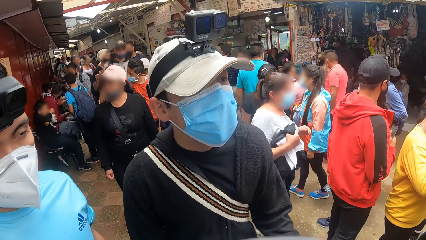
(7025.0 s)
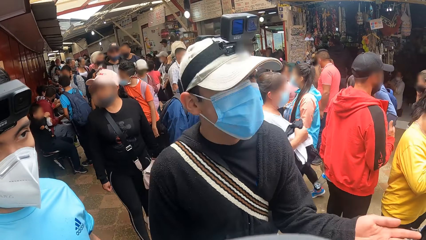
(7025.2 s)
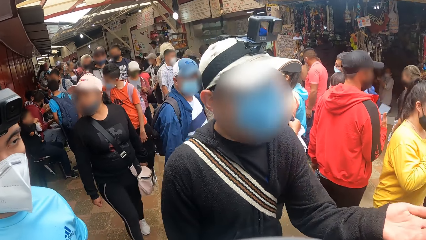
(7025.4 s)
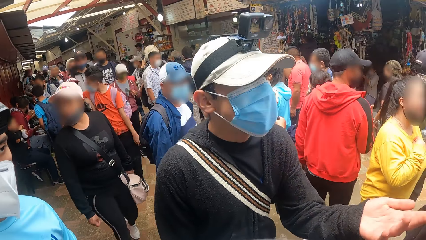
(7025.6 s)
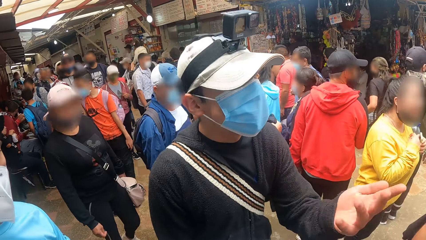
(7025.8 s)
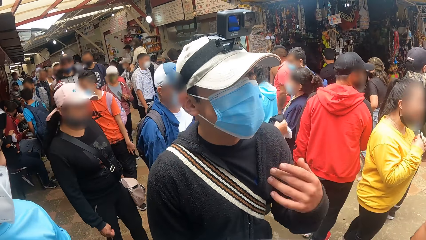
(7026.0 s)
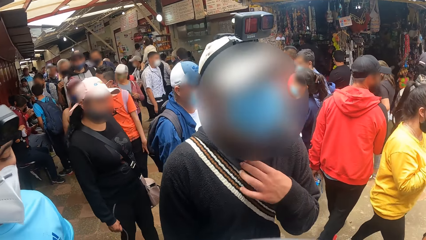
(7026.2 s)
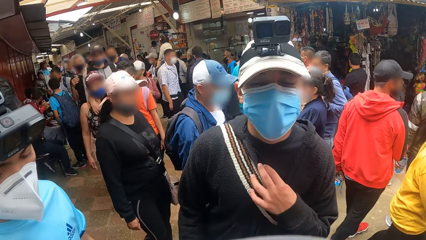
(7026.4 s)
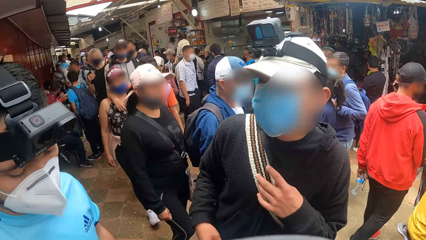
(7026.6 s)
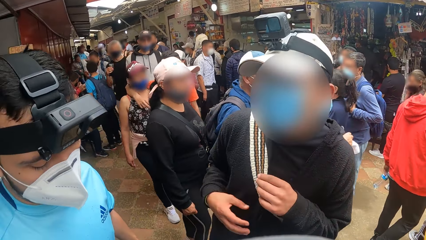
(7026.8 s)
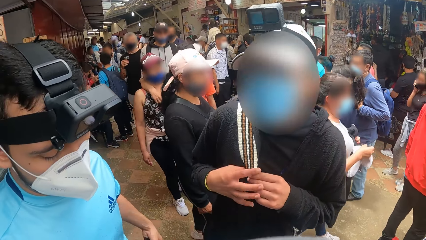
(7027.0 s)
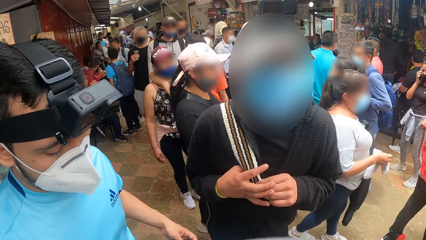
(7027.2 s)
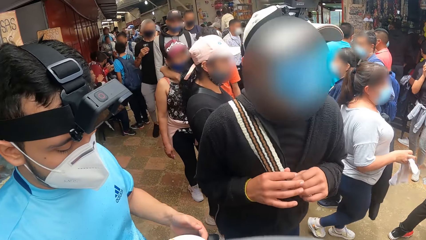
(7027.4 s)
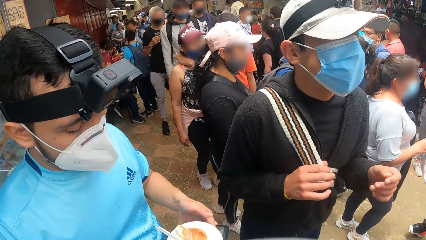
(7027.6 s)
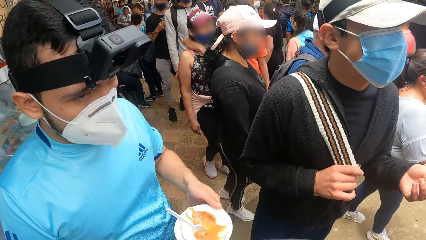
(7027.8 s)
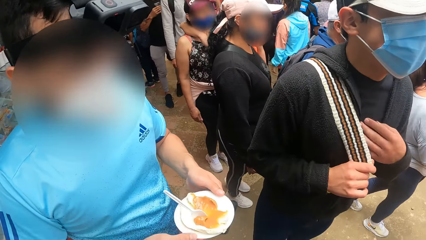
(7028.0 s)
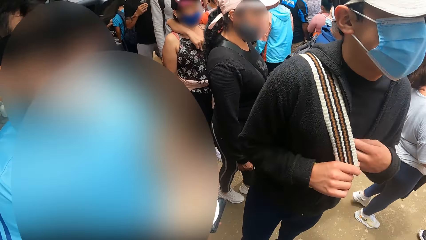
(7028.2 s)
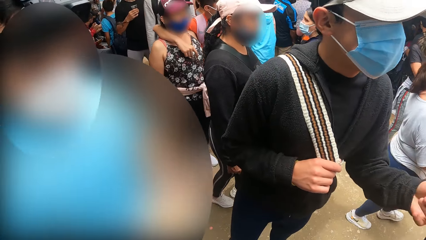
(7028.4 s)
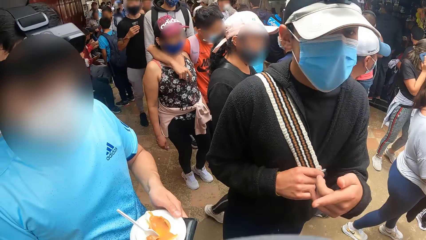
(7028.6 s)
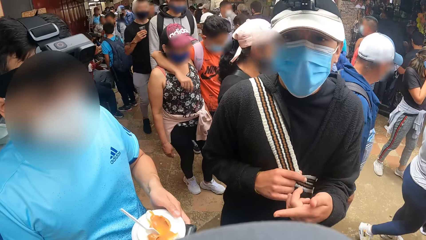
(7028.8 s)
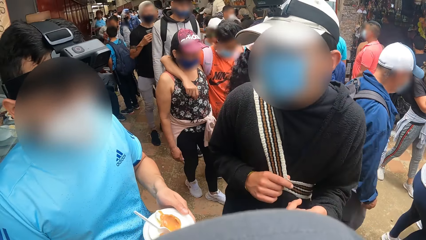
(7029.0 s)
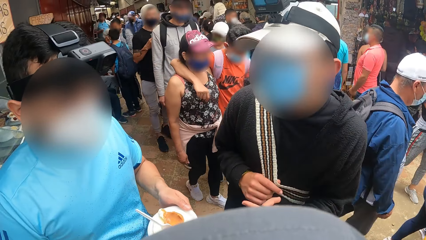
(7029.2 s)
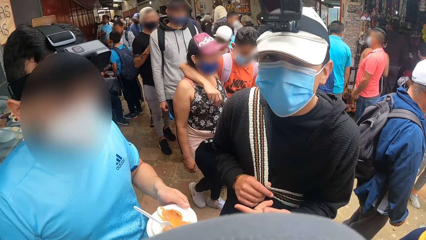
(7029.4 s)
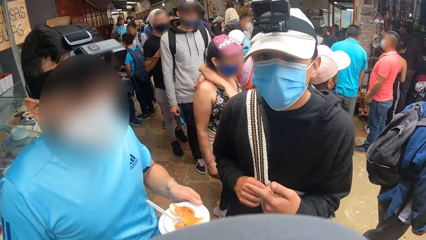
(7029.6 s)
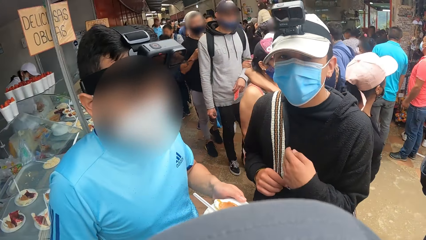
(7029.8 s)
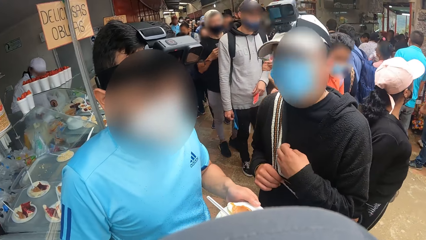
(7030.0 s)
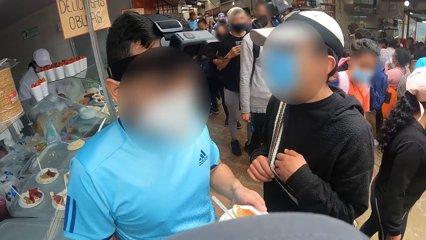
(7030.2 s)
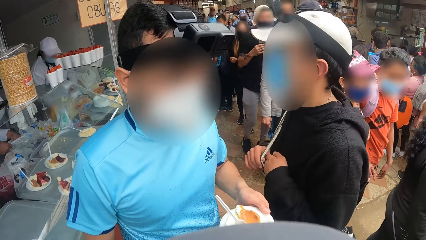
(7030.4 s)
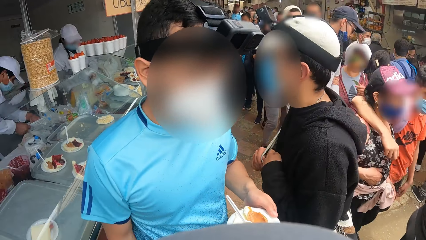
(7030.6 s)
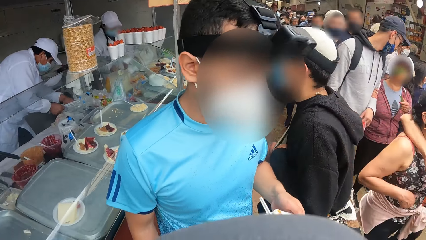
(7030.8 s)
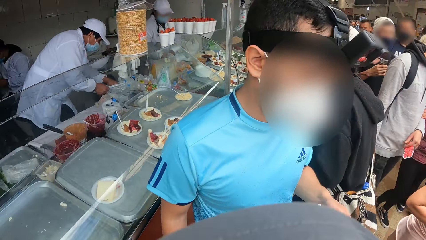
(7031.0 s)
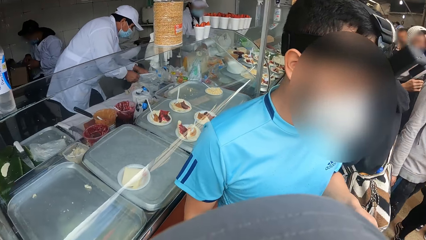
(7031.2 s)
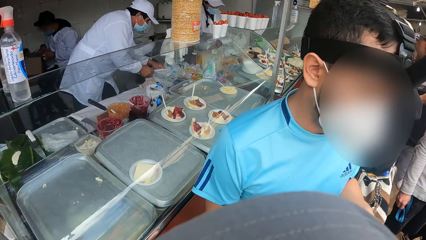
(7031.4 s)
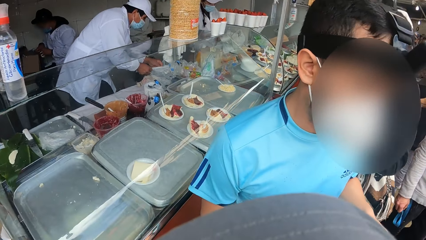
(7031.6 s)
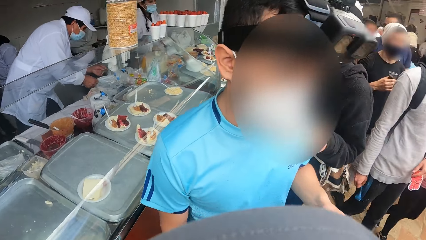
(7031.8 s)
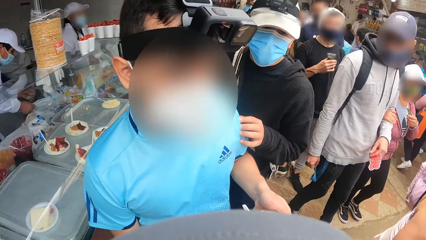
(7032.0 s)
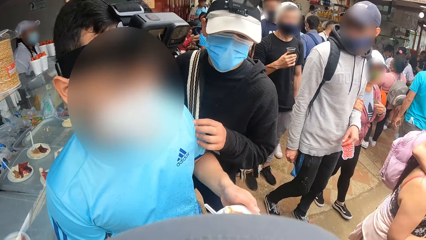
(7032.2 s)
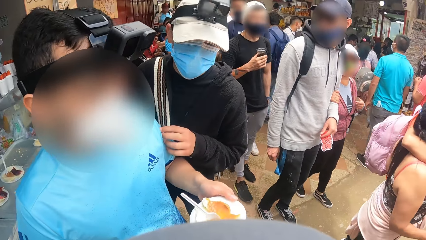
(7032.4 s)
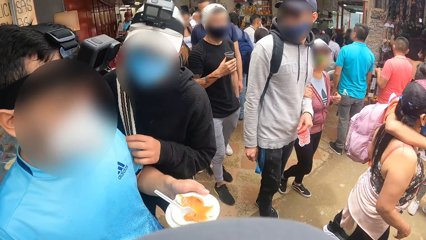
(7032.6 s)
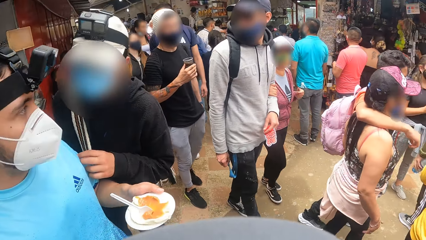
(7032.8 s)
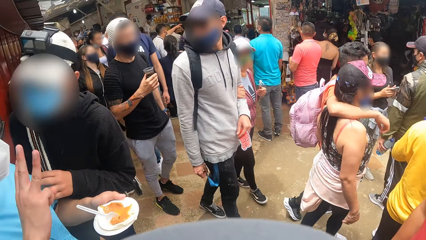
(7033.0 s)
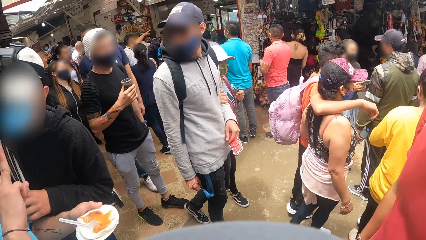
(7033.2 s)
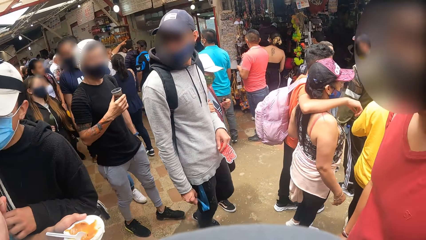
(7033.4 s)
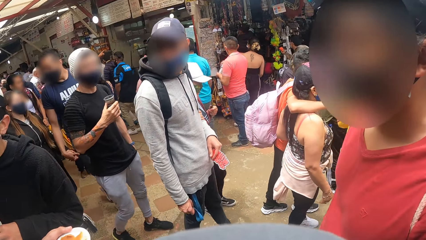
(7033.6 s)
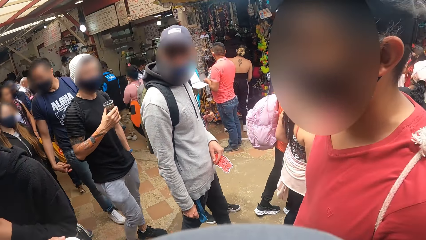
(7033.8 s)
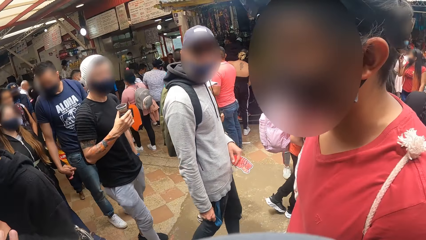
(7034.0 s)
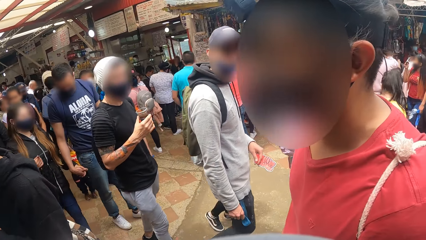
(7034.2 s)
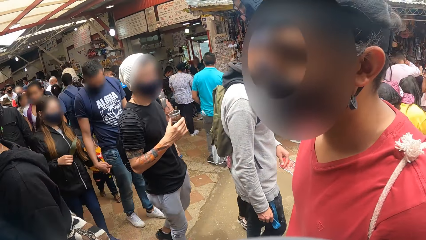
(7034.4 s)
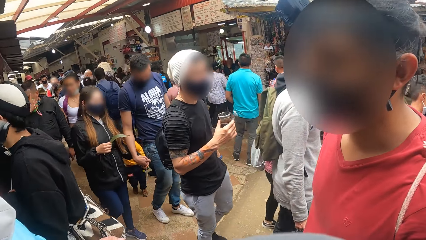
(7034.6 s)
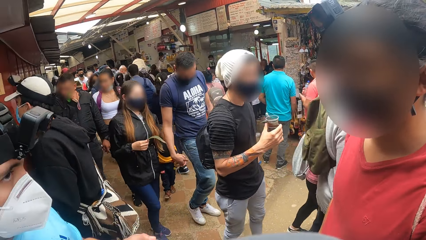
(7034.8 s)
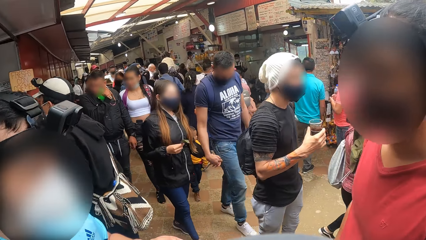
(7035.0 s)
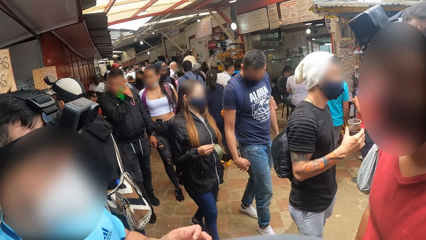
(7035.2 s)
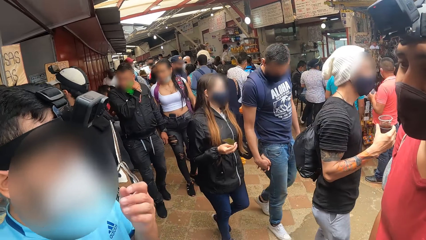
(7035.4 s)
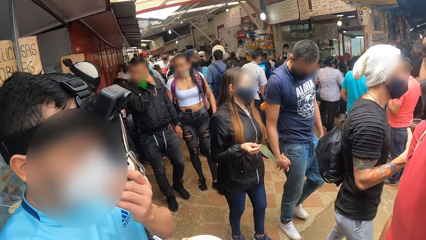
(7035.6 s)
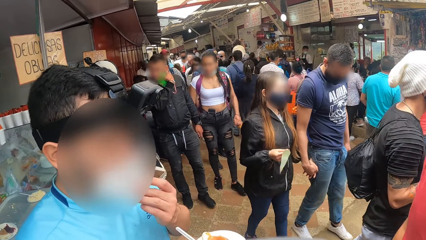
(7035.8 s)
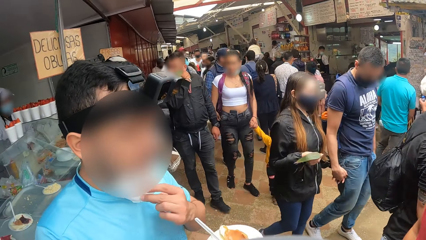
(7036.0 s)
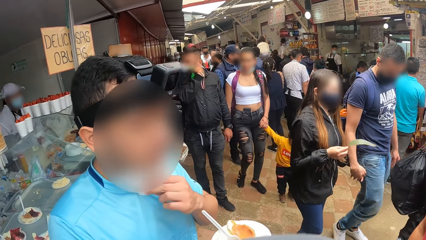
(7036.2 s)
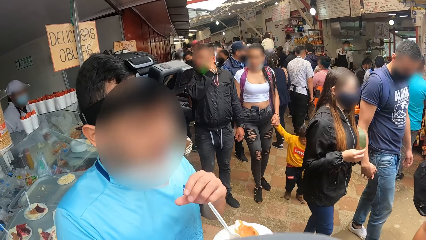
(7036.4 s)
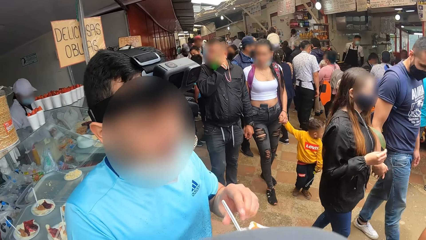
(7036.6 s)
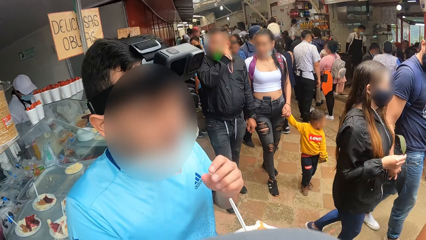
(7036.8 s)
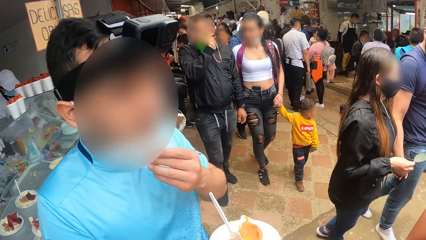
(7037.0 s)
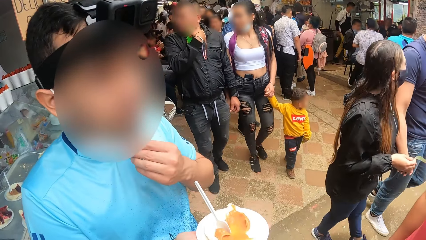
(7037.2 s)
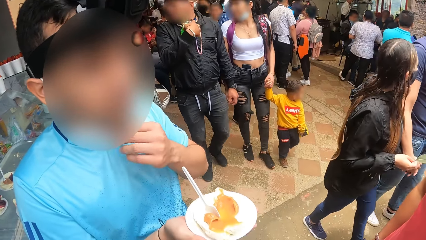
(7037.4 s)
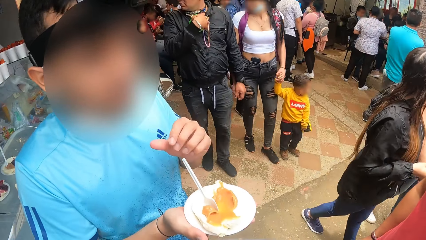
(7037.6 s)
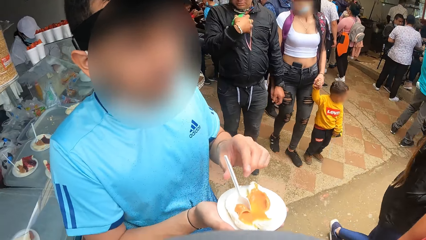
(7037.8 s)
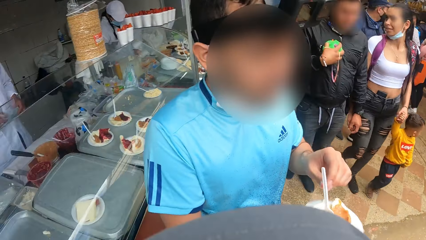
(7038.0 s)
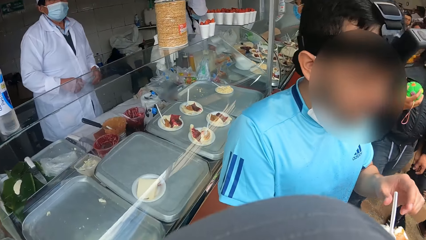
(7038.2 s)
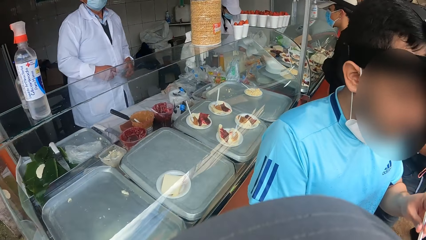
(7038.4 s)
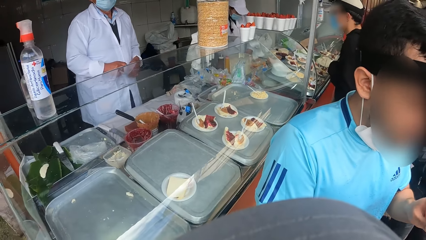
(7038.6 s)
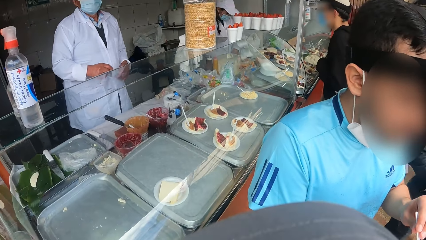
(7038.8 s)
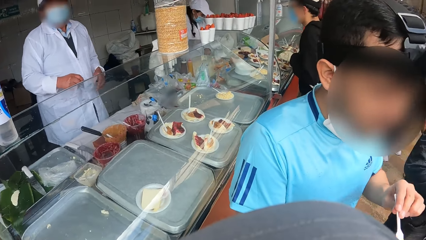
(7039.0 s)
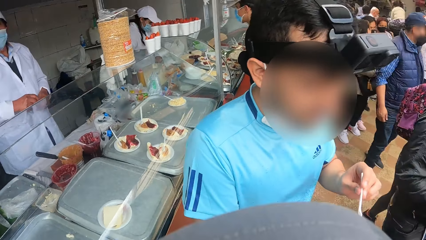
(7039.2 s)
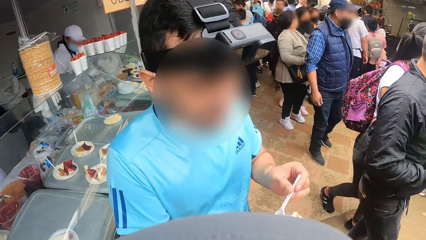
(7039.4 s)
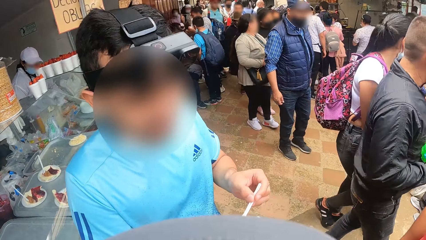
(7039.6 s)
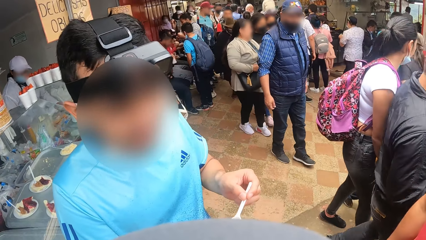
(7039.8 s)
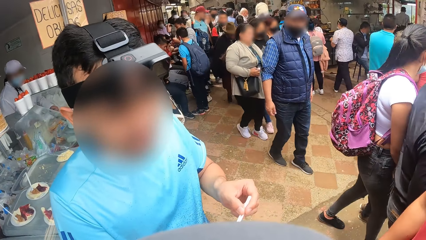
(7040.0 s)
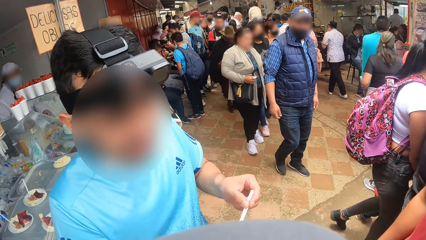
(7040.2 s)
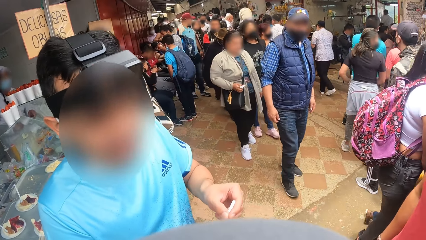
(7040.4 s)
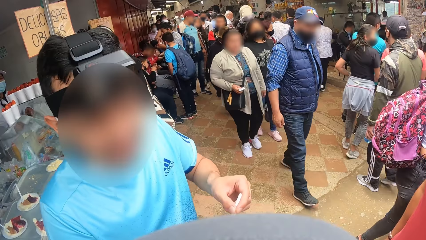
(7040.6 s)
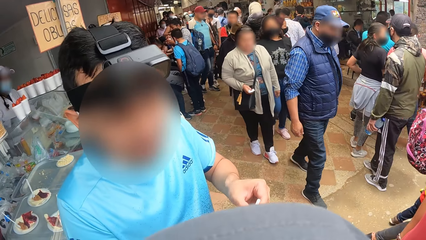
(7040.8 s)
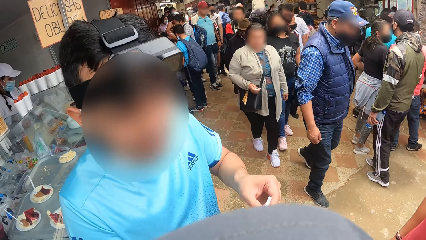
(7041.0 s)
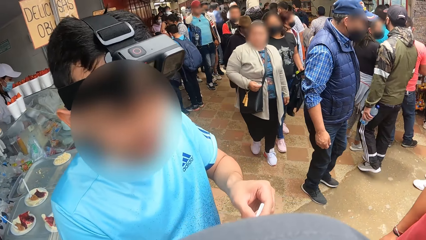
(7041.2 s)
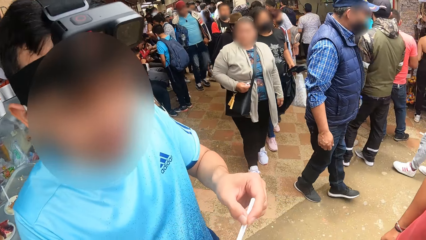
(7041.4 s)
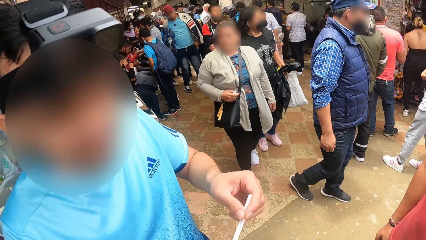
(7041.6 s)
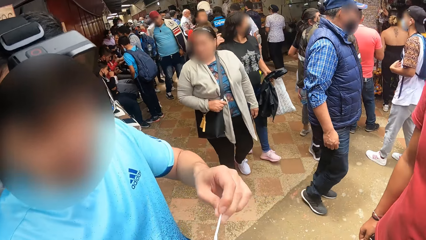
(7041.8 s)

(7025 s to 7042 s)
The man holds the handle of his bag with his left hand. A person talks to another person. Another man pulls down a facemask with his left hand. The other man picks up a spoon from the plate of porridge with his left hand.
